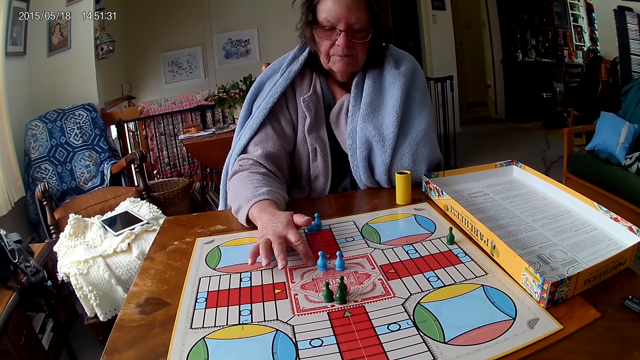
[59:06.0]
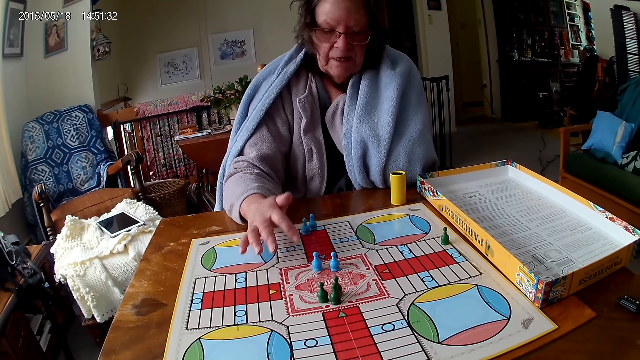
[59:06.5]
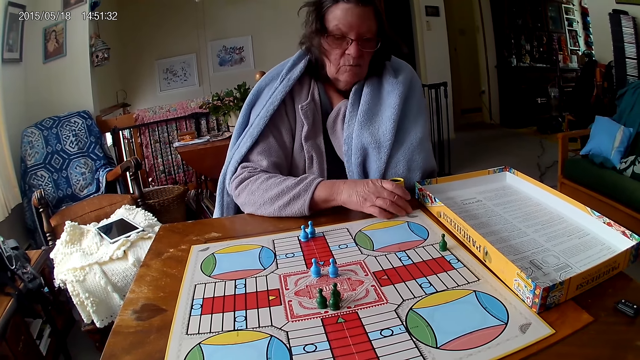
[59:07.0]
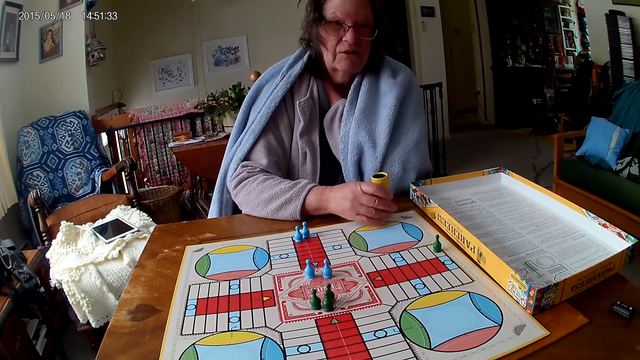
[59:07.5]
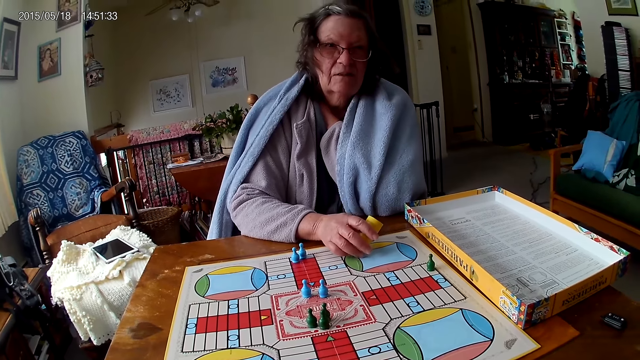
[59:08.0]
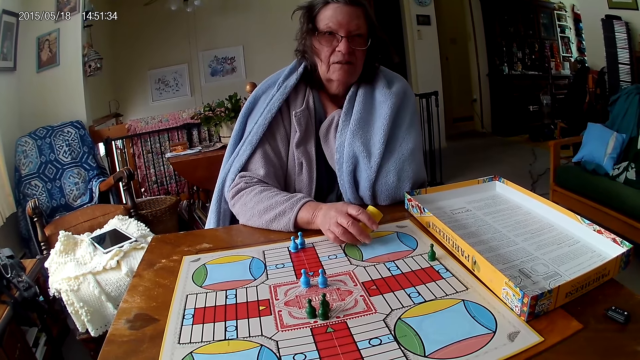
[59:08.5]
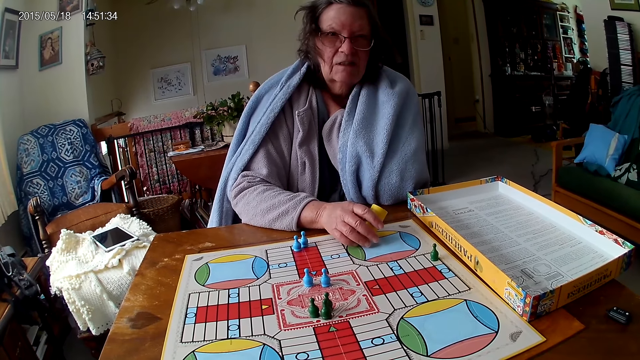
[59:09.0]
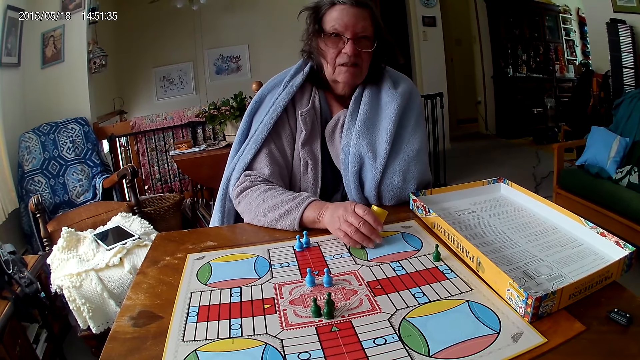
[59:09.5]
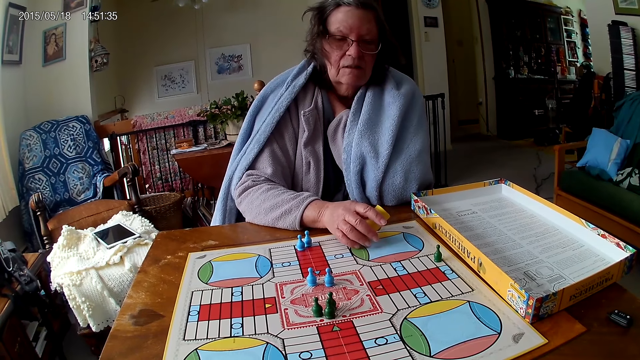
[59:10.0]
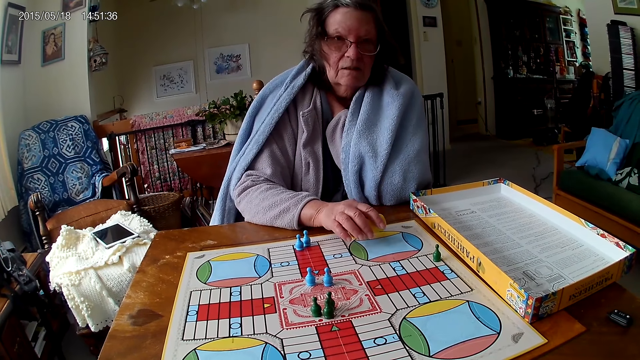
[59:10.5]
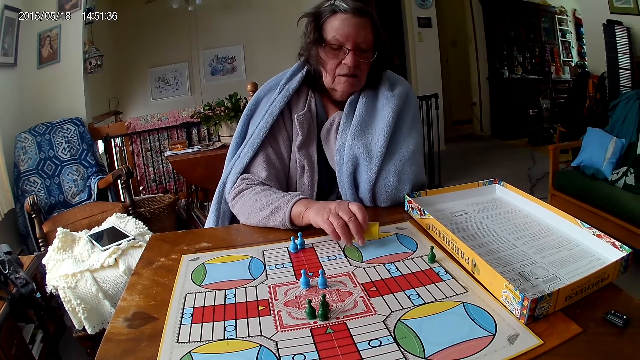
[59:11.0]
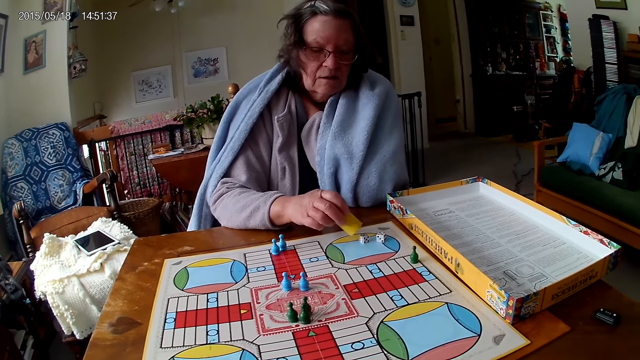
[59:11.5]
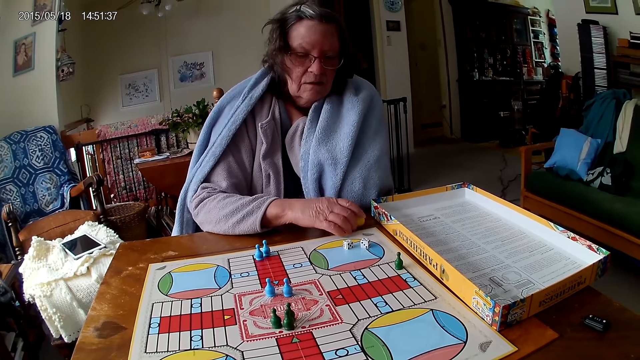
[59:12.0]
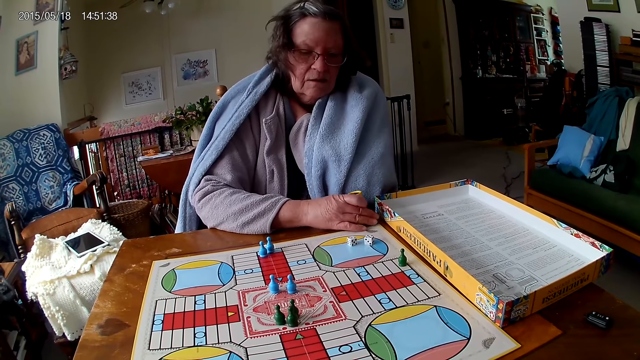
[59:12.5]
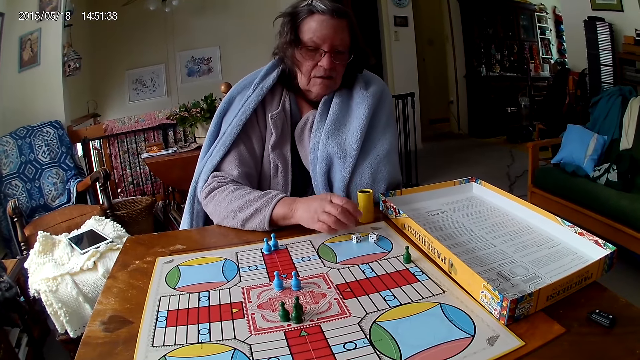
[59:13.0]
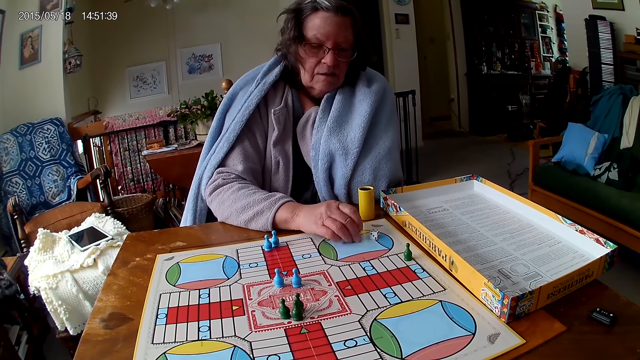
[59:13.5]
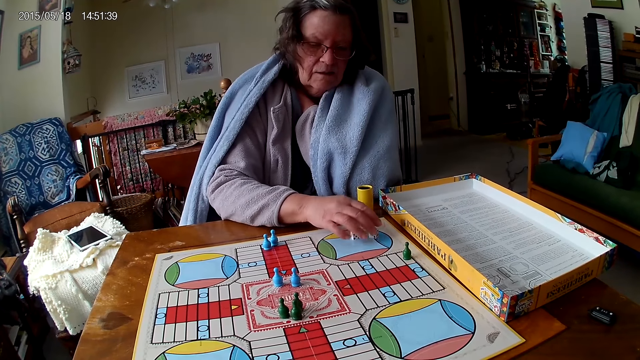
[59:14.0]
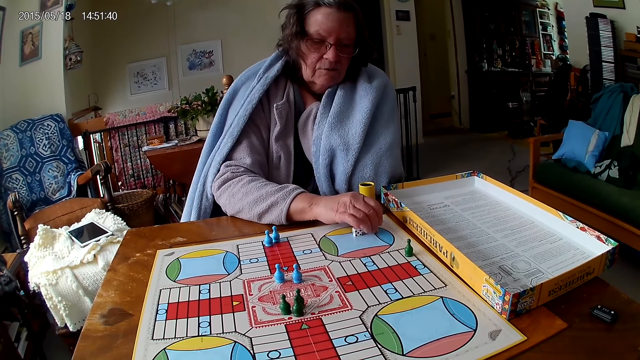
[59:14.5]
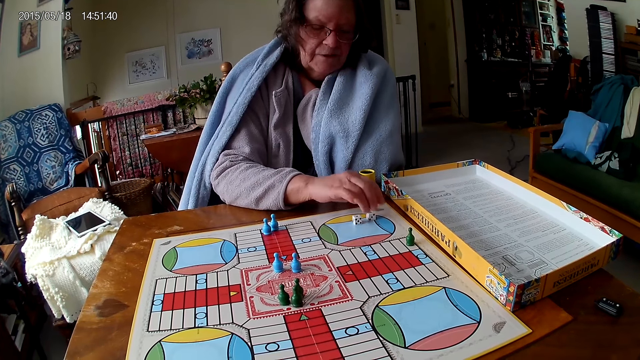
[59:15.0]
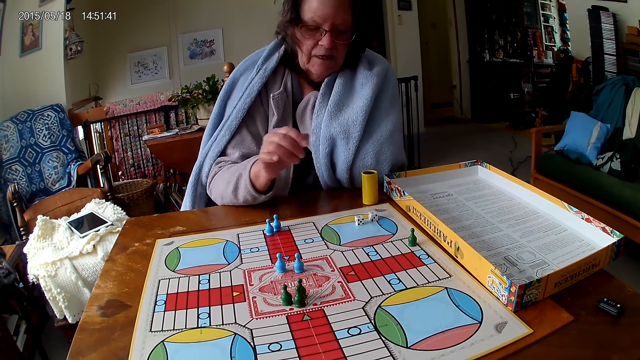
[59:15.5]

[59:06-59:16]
The woman picks up the dice cup on the table with her right hand. The camera wearer talks to the woman. The woman pours the dice in the dice cup on the ludo game with her right hand. She drops the dice cup on the table with her right hand. She puts the dice. She turns the dice on the ludo game with her right hand. She picks up the dice.

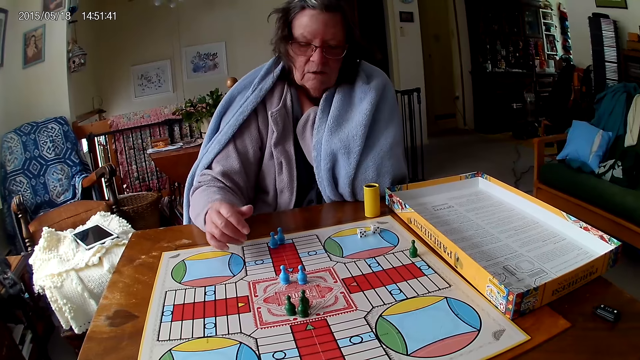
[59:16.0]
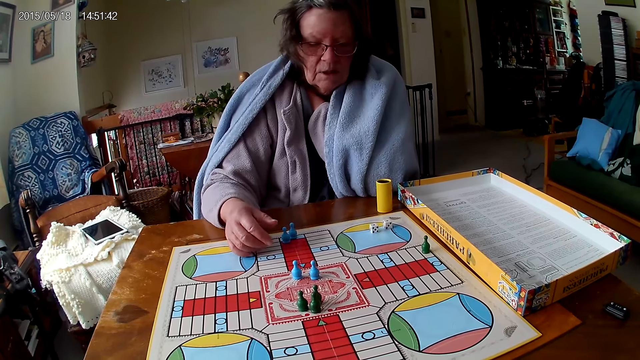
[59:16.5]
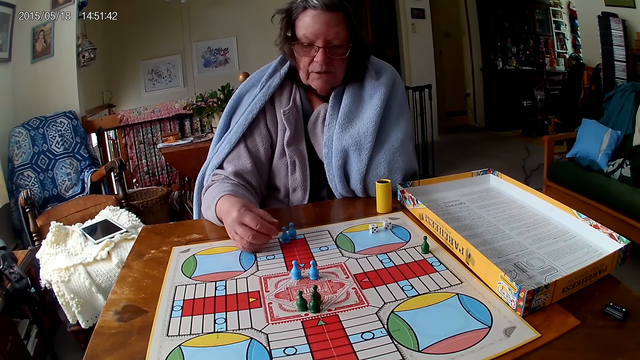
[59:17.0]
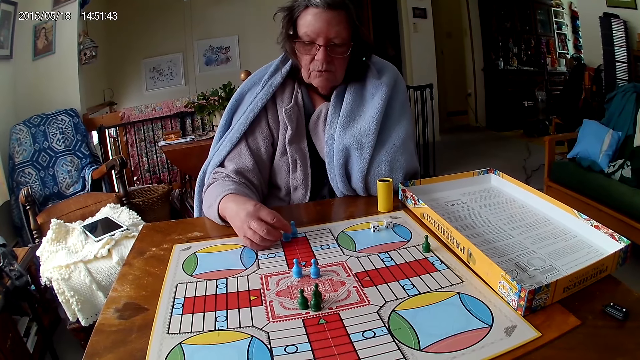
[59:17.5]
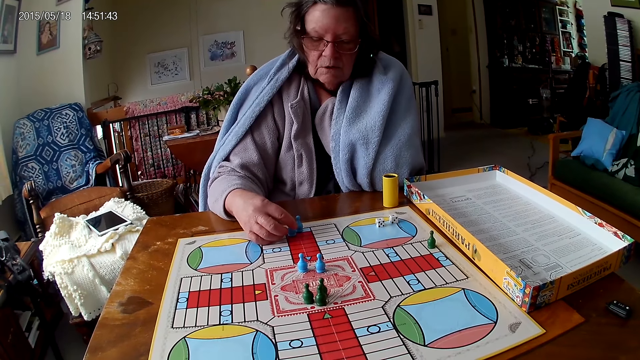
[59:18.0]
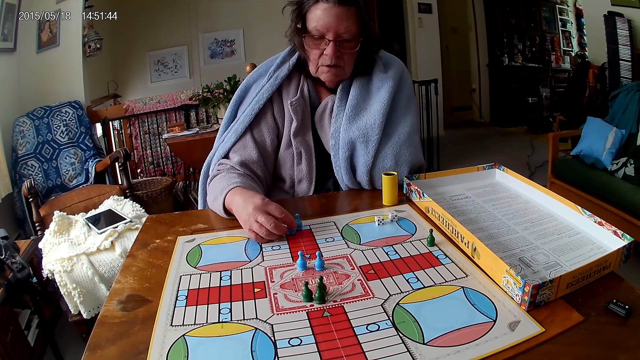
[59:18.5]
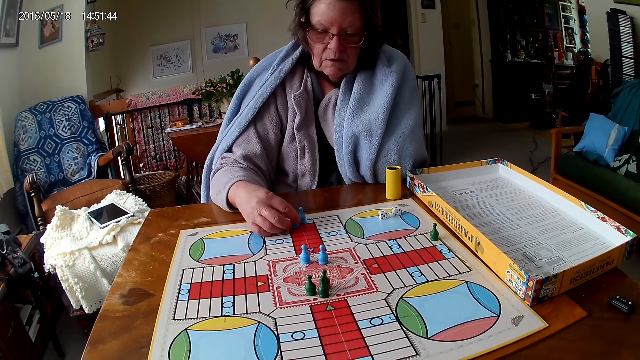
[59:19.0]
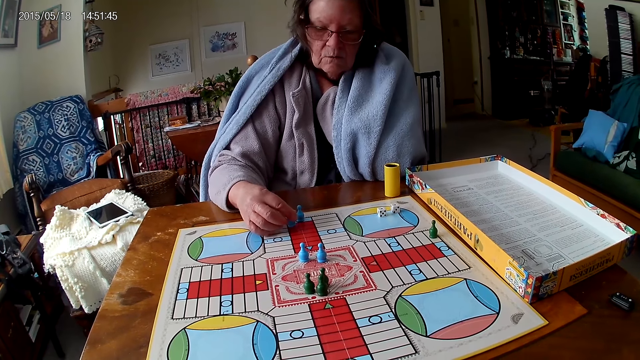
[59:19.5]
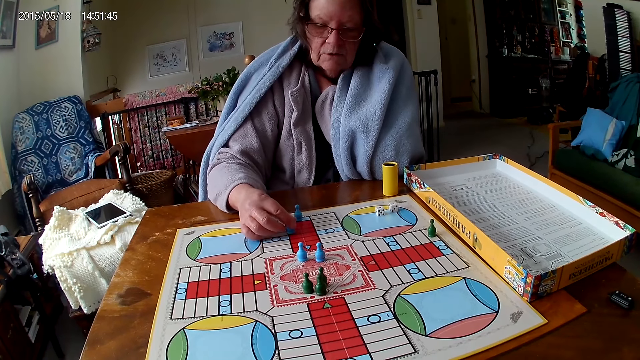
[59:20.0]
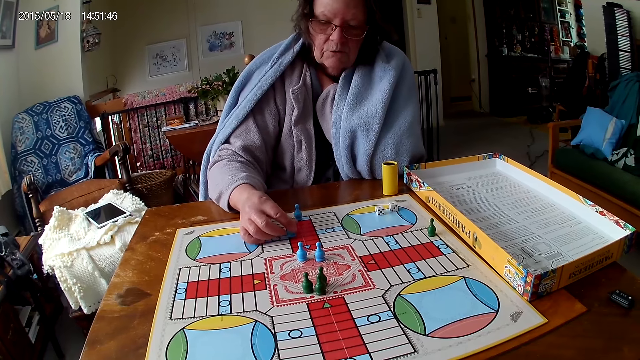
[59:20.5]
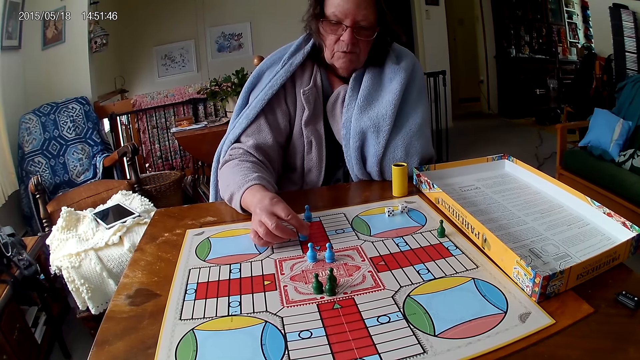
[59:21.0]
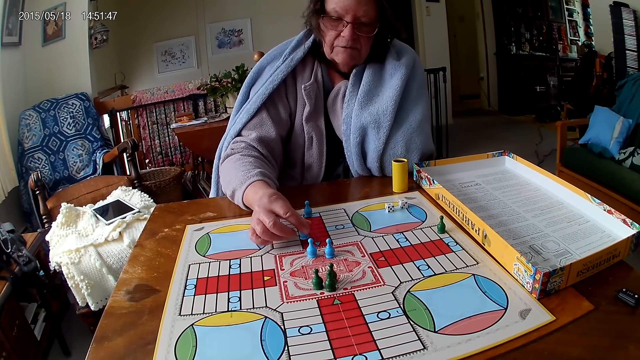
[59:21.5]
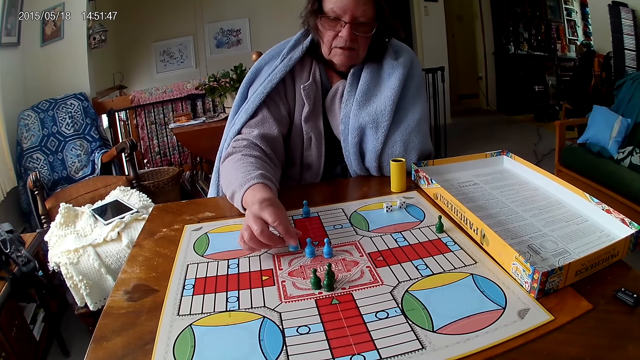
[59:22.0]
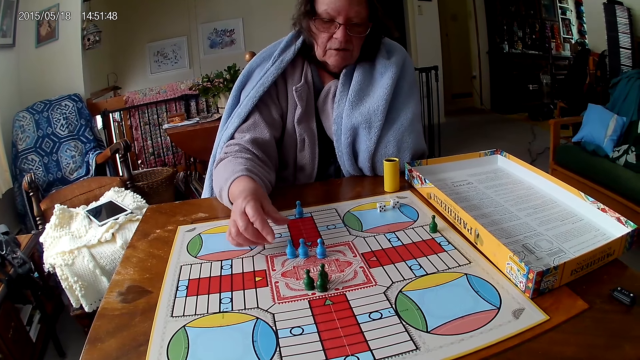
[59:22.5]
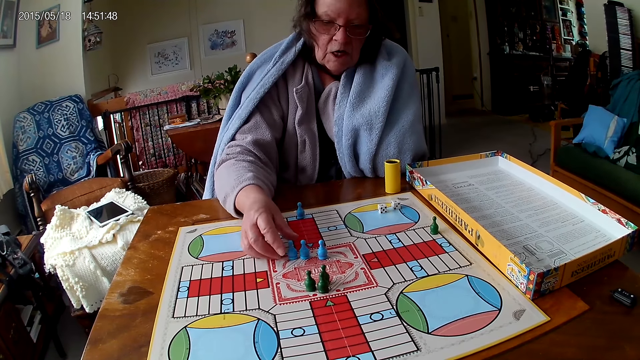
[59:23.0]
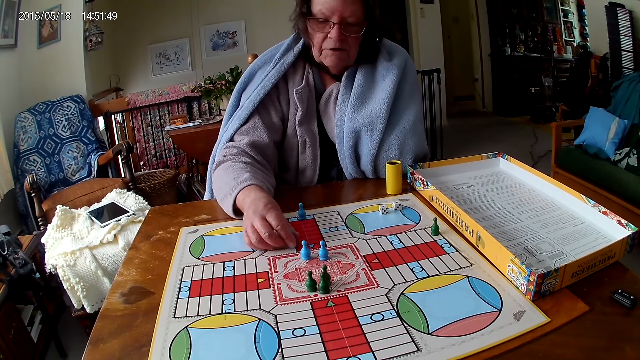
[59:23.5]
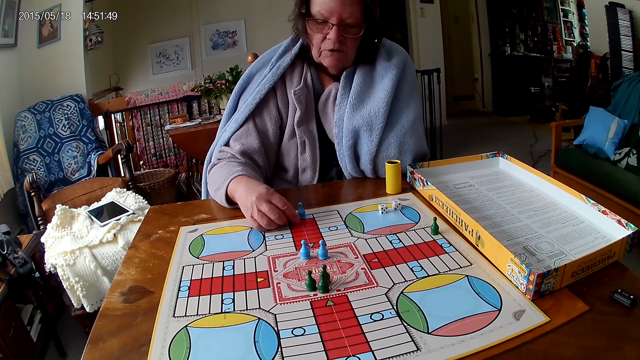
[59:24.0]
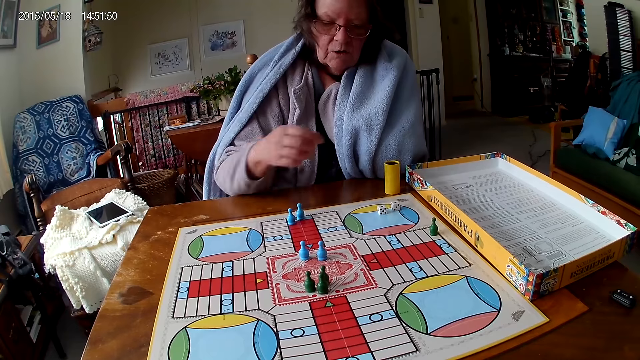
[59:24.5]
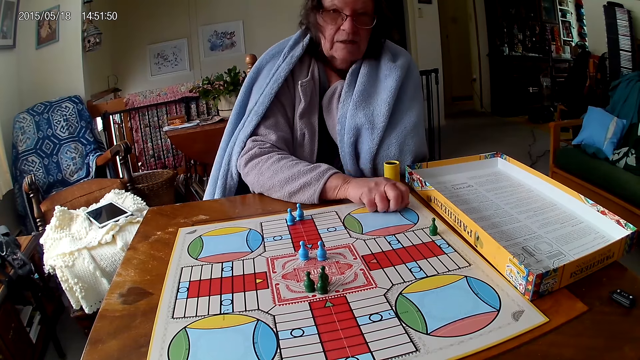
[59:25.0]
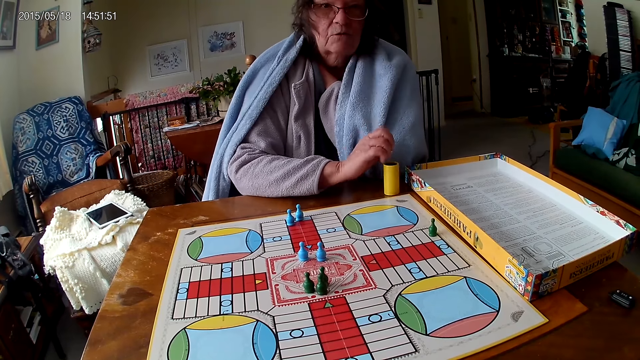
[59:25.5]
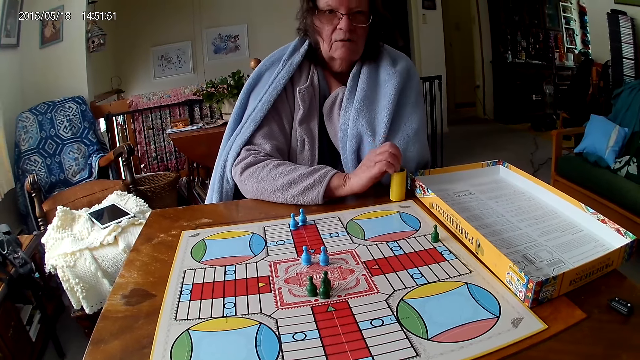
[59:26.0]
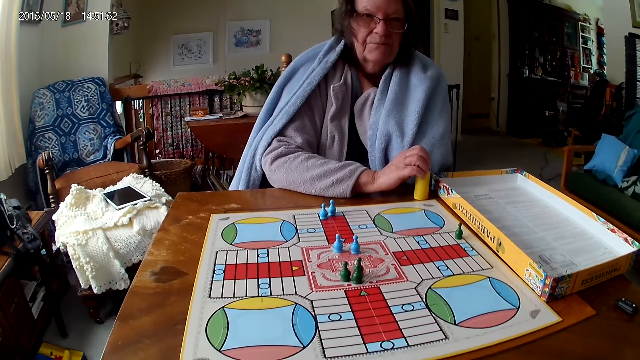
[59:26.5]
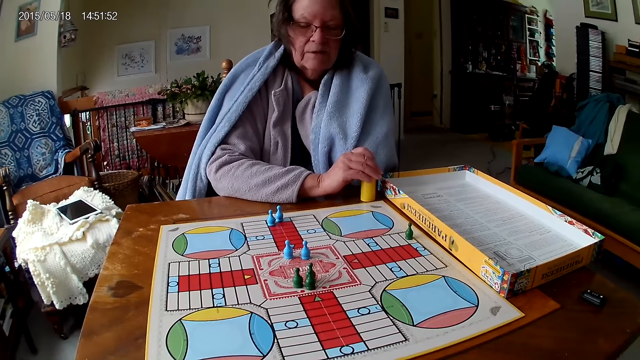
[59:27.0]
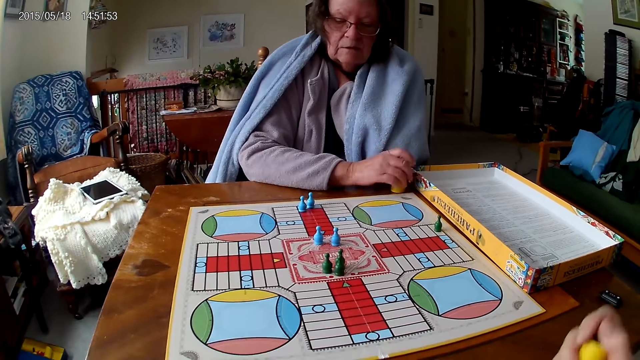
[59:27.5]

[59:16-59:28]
The woman touches a ludo token on the ludo game with her right hand. She moves the pawn. She counts the tiles on the ludo game on the table with the ludo tokens in her right hand. She drops the ludo token on the ludo game with her right hand. She moves the ludo token on the ludo game with her right hand. She packs the dice from the ludo game on the table with her right hand. She pours the dice in the dice cup on the ludo game with her right hand.
